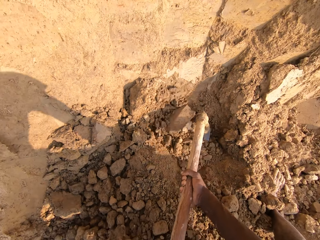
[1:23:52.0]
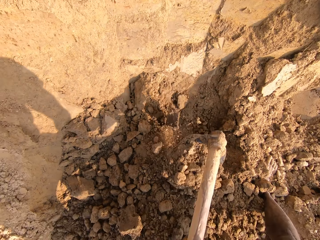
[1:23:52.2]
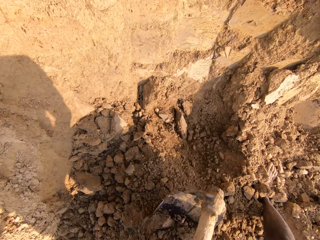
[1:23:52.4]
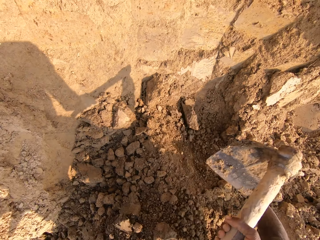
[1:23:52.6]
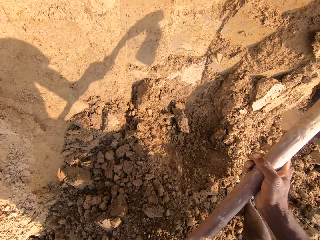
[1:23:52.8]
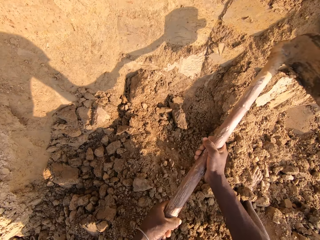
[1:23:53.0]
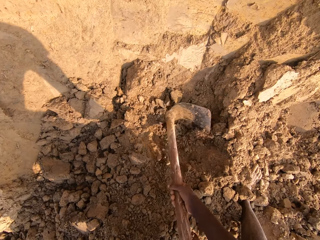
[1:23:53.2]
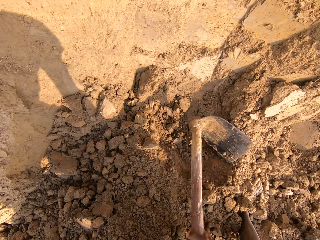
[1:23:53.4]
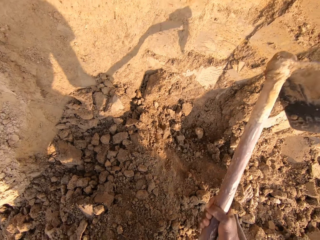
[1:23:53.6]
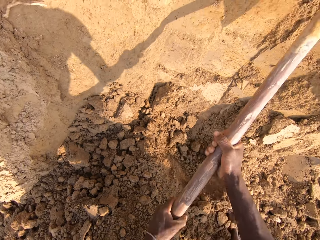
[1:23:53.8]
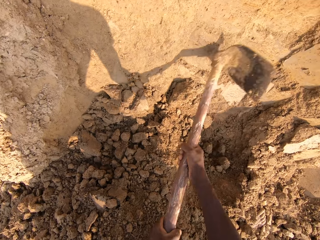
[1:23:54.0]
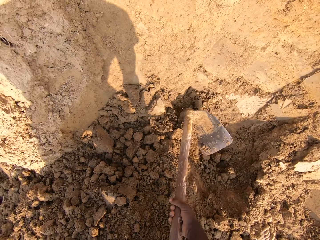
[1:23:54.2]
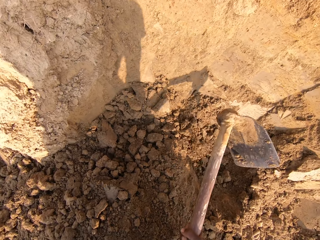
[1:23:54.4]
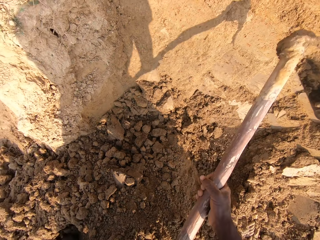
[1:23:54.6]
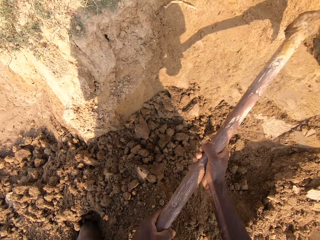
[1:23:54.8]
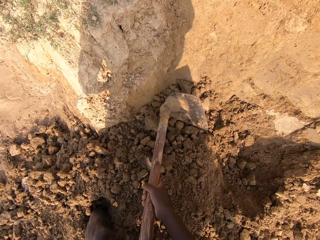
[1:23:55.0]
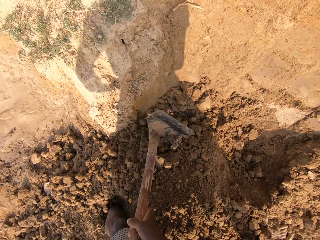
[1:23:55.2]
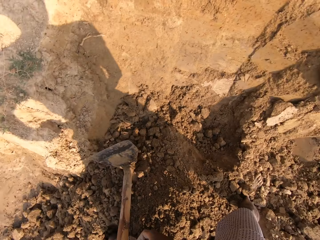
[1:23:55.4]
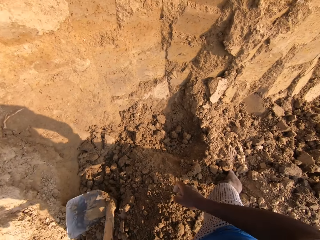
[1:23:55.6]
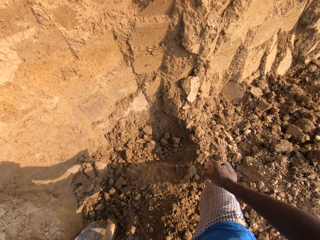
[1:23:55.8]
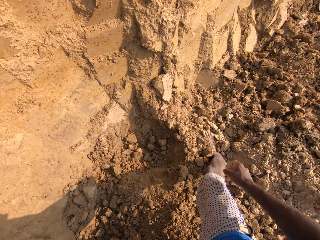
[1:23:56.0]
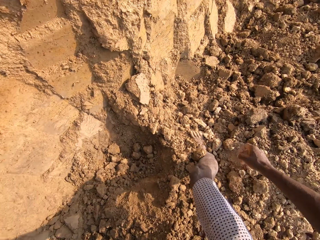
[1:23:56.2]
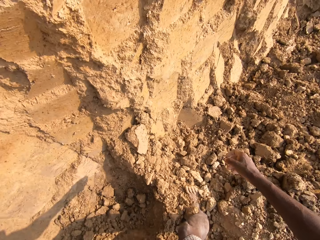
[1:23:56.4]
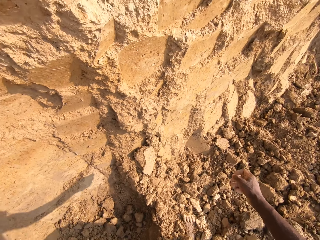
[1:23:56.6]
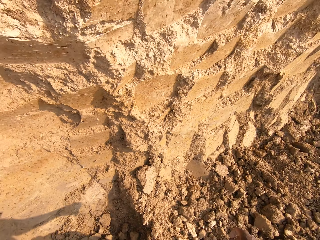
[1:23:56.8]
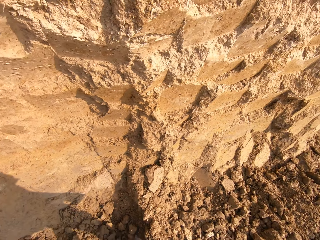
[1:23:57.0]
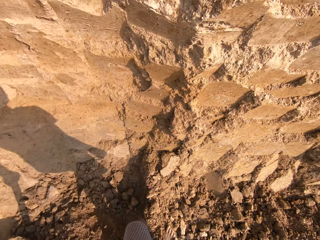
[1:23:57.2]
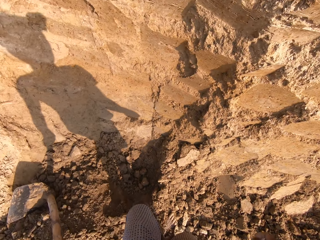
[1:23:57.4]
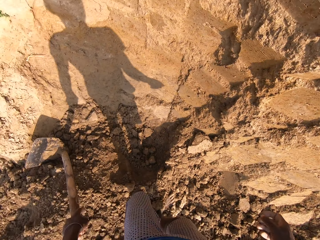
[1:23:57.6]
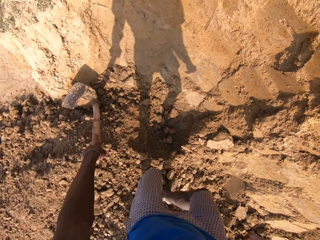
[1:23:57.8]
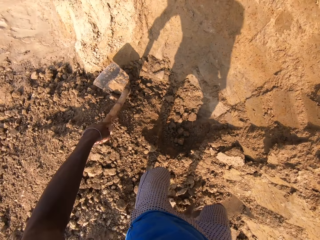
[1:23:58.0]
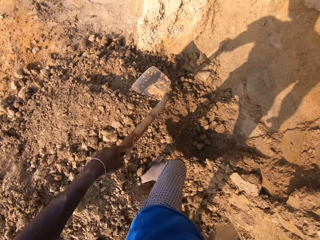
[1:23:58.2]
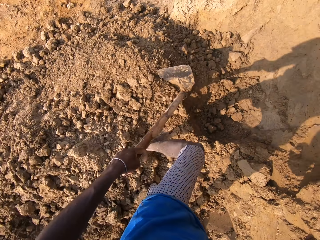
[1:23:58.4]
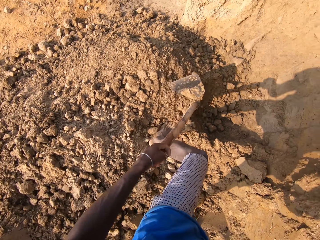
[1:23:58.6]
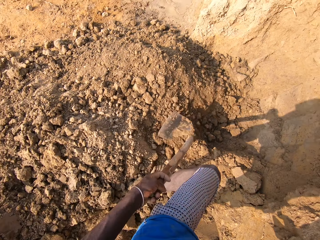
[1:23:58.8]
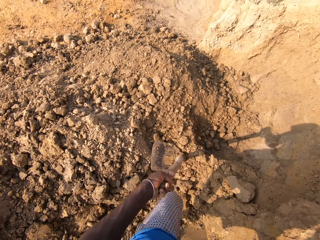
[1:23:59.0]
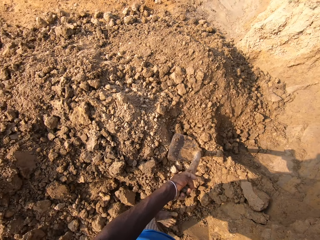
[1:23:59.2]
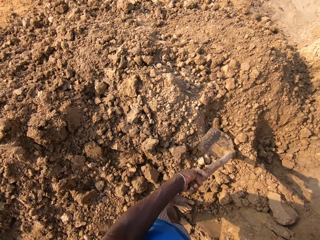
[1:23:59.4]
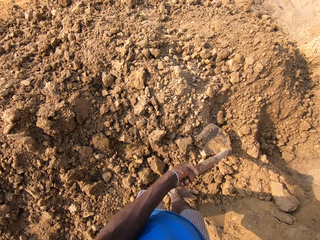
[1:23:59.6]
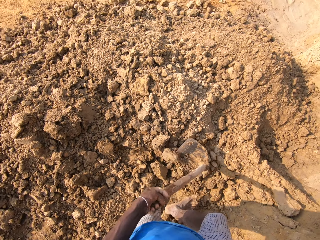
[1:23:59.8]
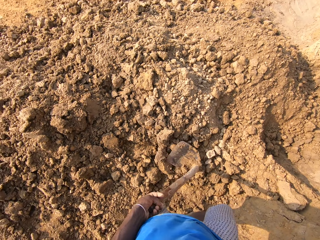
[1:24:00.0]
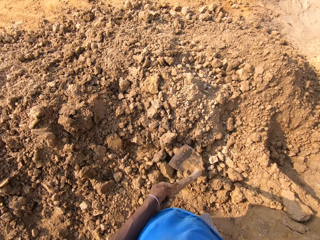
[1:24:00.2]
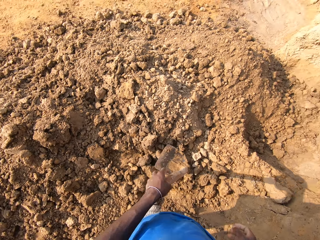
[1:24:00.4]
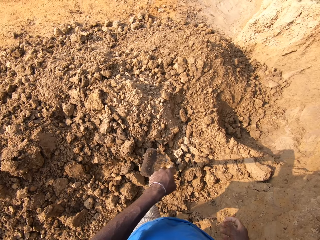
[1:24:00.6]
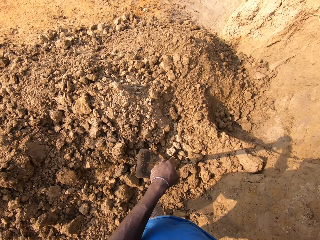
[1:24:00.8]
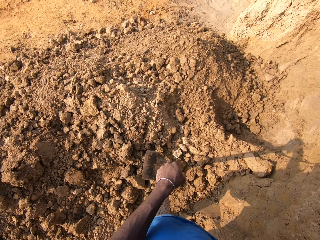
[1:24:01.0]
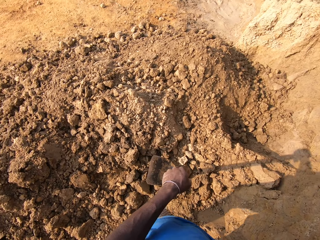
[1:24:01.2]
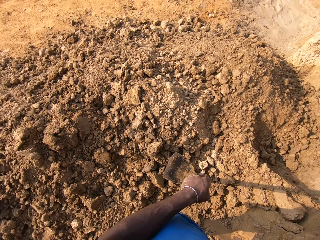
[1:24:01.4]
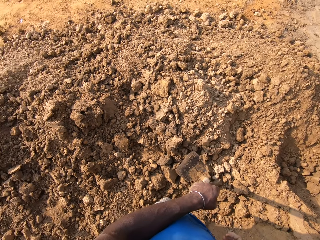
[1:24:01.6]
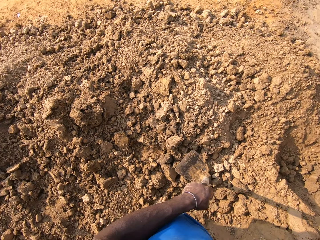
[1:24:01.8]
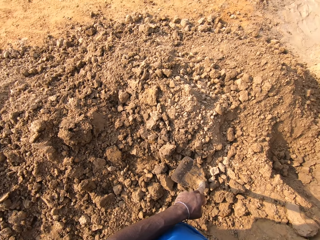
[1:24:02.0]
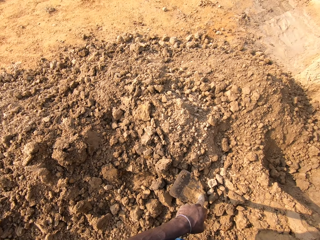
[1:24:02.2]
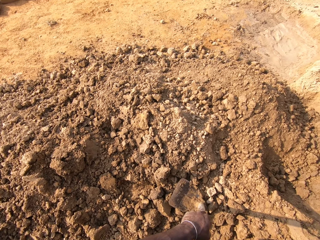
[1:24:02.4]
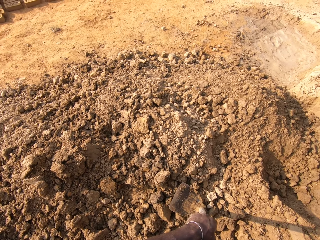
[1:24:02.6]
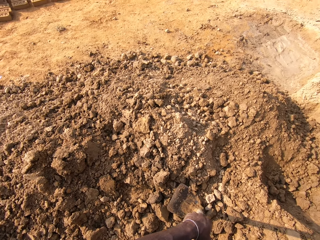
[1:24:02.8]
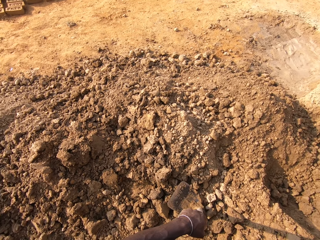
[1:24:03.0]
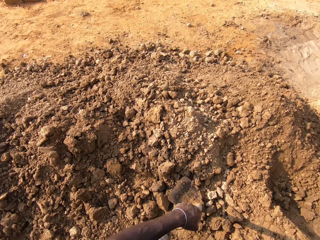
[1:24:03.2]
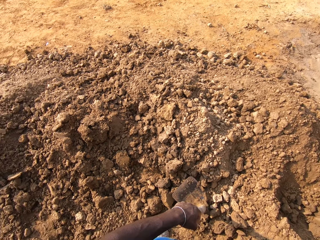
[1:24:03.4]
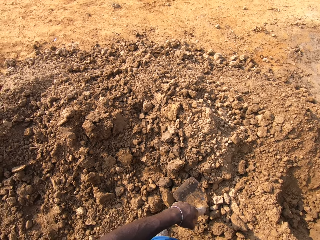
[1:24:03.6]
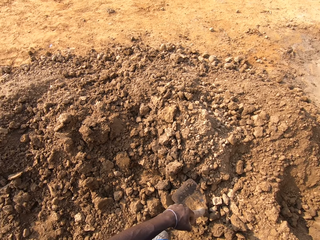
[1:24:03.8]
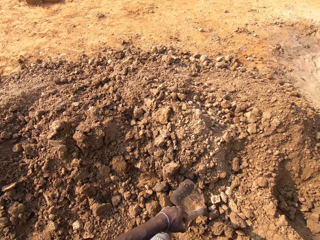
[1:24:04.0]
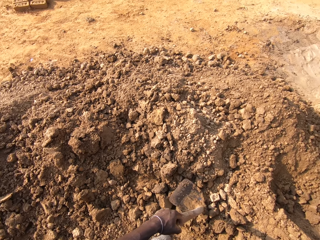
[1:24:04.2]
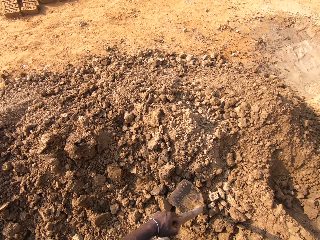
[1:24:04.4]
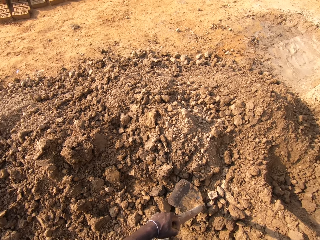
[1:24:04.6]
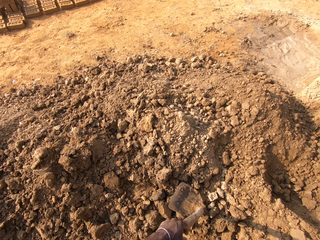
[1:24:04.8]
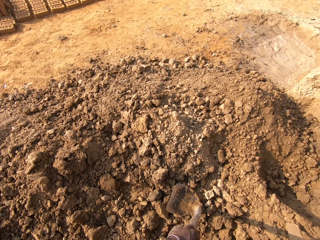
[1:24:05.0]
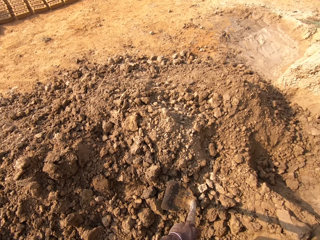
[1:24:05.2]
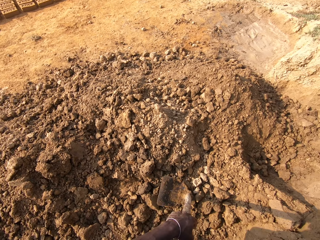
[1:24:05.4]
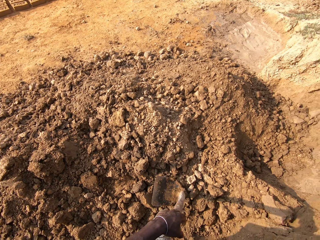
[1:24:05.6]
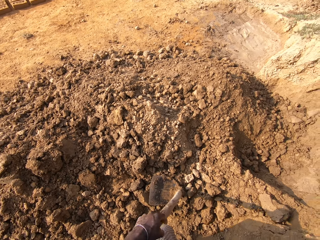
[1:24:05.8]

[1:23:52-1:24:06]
The camera wearer walks to the other side of the soil. They drag the hoe. They look around.

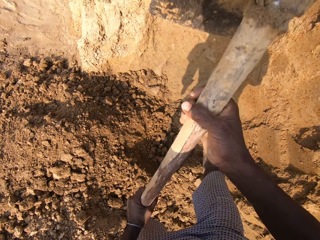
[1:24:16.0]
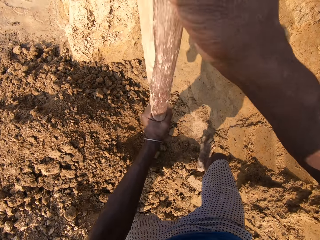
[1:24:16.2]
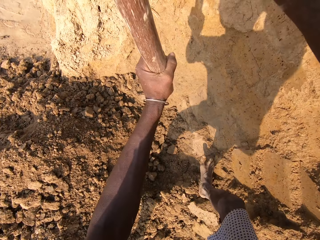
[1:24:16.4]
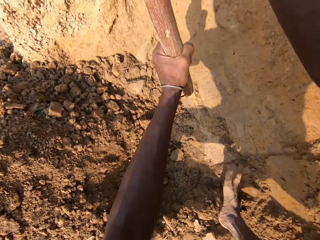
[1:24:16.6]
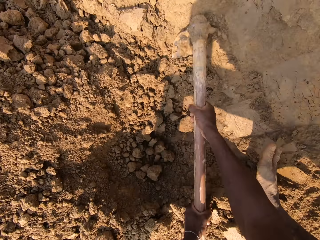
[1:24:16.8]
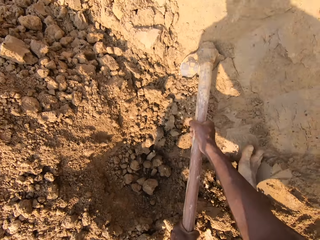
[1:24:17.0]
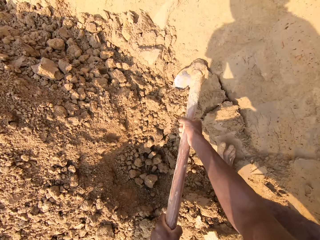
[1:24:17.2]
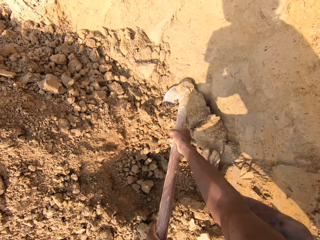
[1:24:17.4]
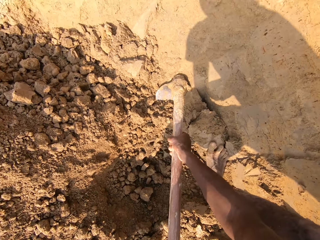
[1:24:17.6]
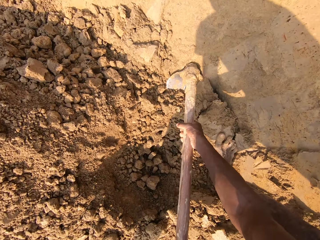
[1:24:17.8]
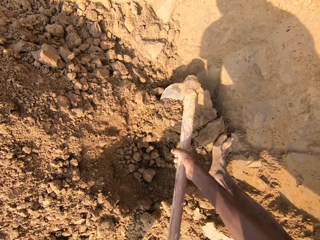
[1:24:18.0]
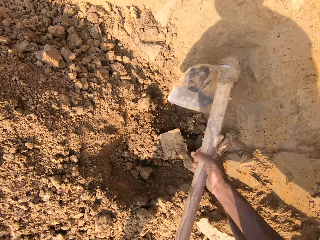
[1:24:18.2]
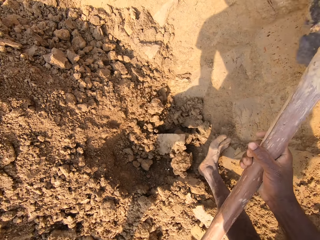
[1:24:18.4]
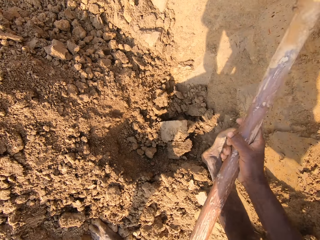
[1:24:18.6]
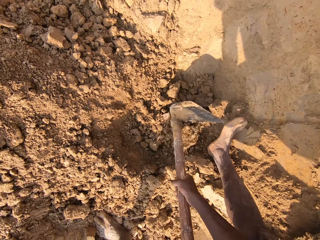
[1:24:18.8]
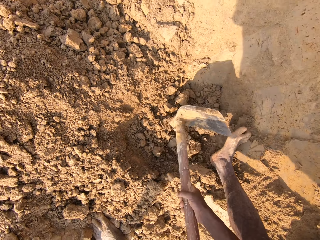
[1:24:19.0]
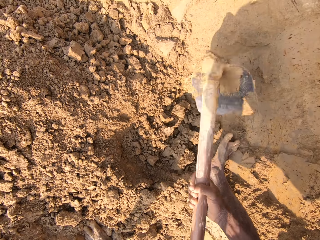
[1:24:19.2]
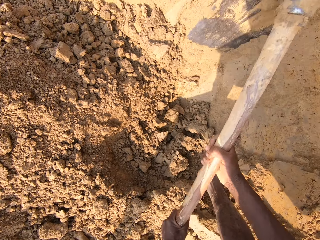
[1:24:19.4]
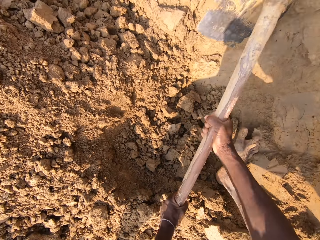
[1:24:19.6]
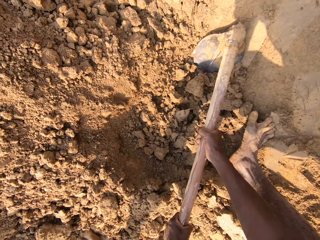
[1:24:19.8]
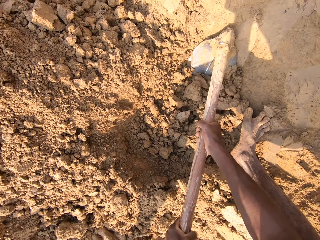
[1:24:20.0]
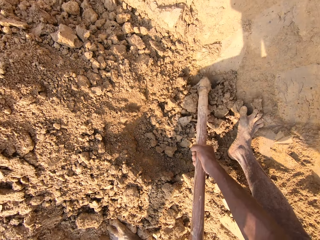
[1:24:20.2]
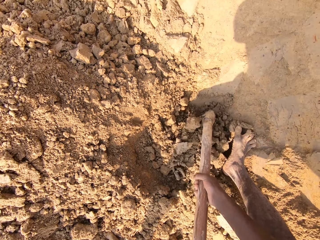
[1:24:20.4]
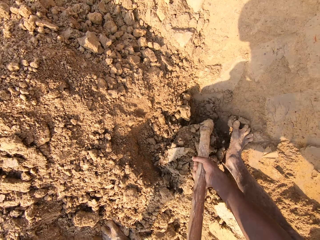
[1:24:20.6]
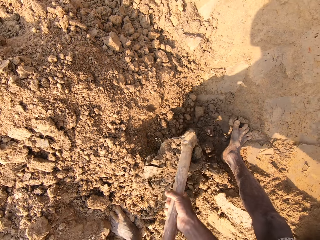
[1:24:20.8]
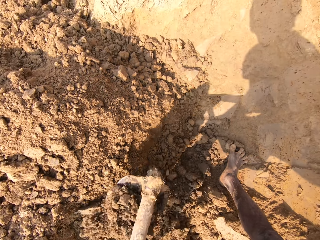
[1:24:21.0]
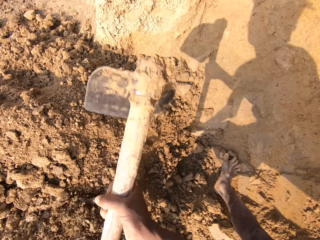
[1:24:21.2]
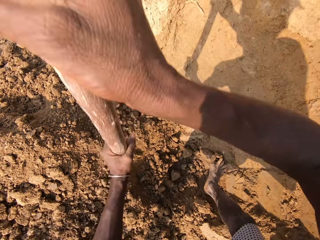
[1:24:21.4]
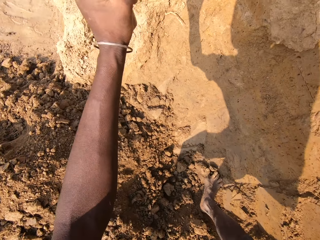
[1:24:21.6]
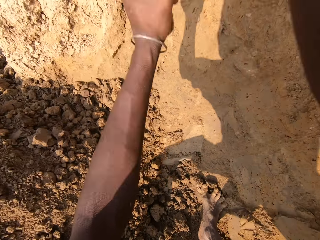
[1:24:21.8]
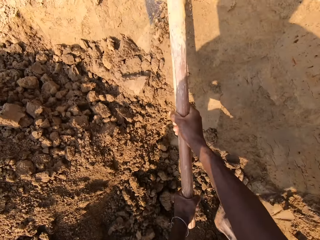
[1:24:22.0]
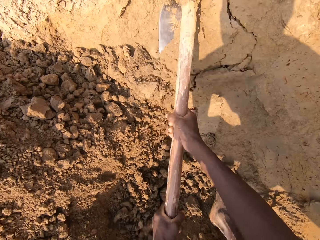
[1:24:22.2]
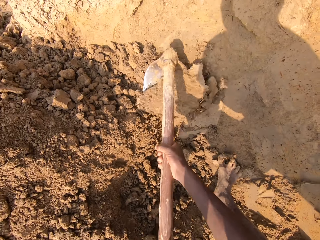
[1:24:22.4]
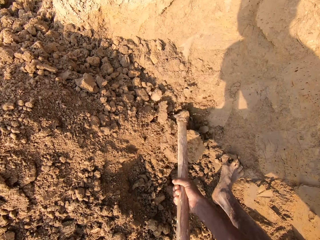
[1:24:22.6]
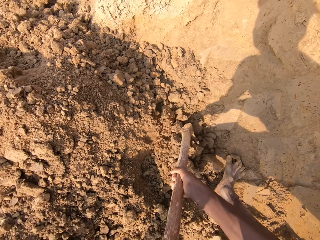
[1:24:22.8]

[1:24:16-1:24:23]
The camera wearer breaks sand with the hoe. They dig the soil using the hoe.
